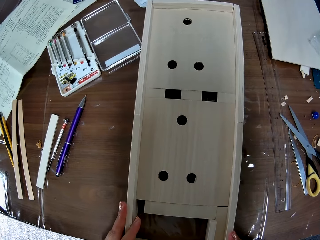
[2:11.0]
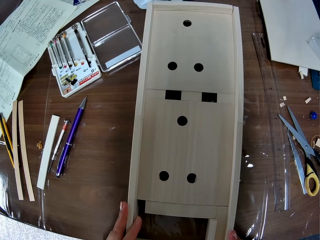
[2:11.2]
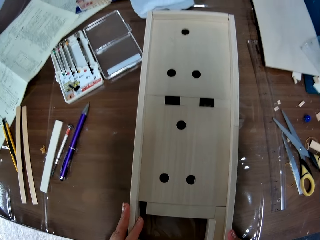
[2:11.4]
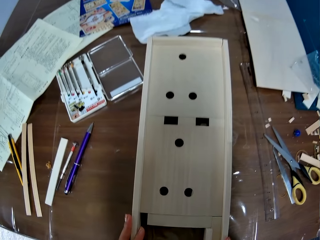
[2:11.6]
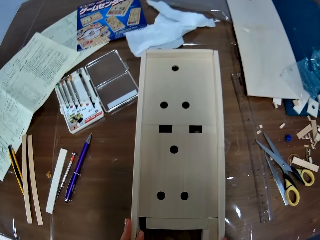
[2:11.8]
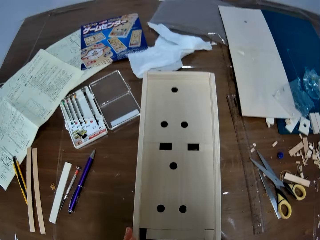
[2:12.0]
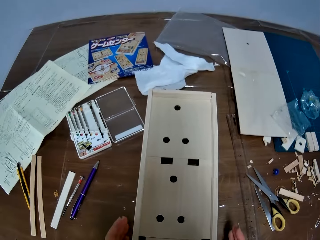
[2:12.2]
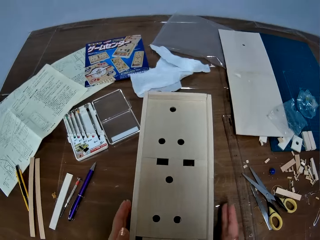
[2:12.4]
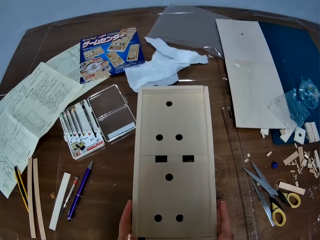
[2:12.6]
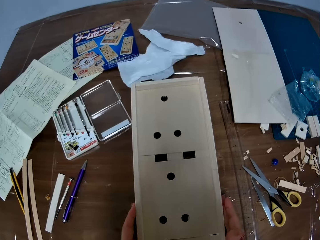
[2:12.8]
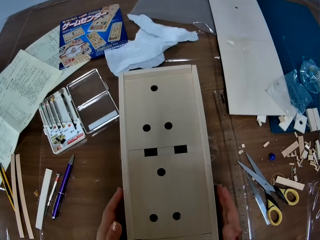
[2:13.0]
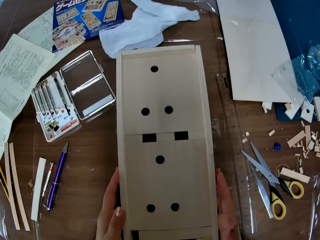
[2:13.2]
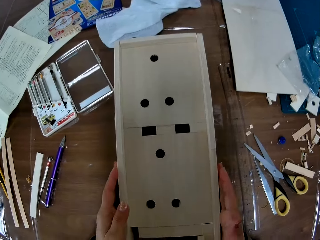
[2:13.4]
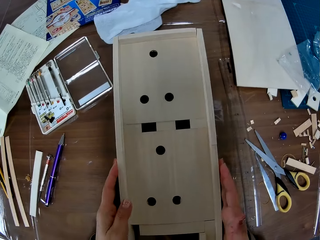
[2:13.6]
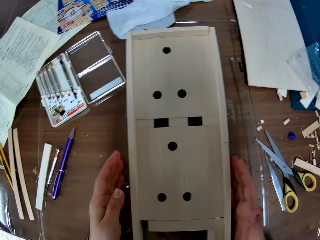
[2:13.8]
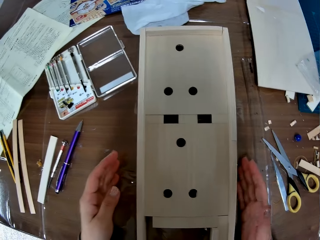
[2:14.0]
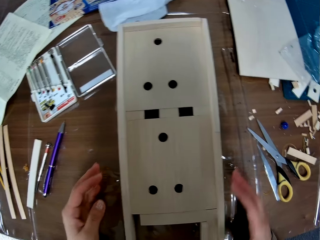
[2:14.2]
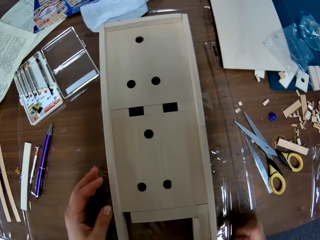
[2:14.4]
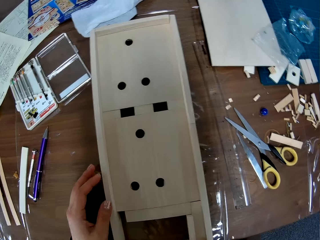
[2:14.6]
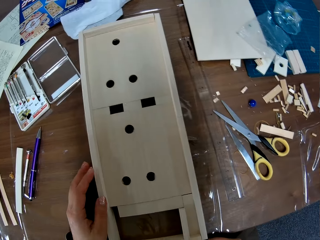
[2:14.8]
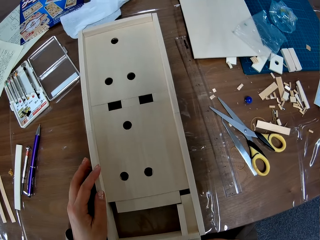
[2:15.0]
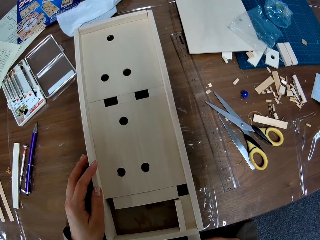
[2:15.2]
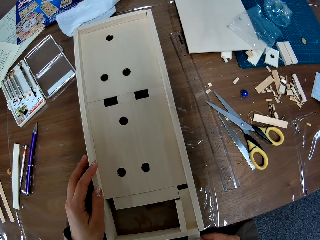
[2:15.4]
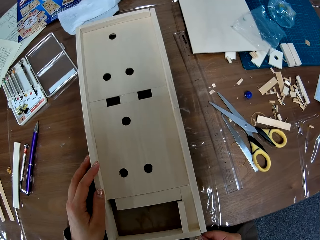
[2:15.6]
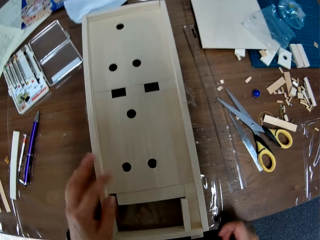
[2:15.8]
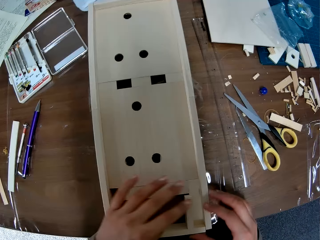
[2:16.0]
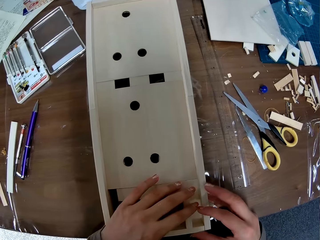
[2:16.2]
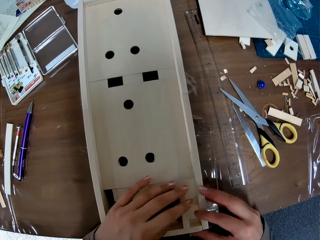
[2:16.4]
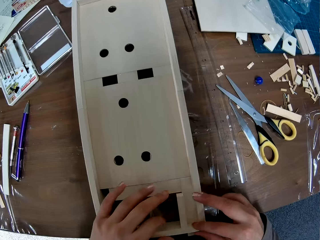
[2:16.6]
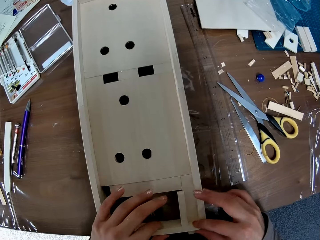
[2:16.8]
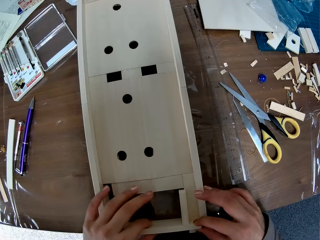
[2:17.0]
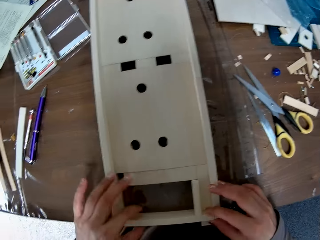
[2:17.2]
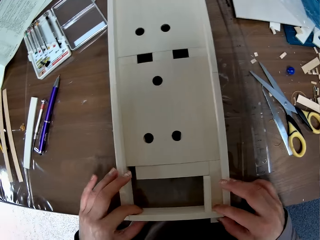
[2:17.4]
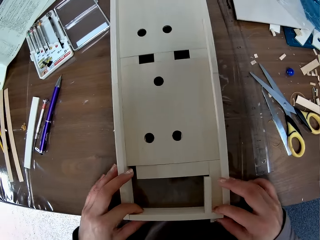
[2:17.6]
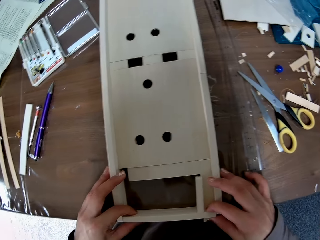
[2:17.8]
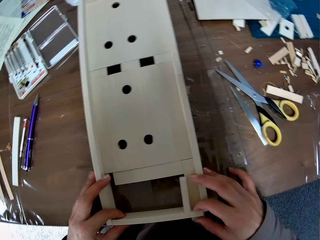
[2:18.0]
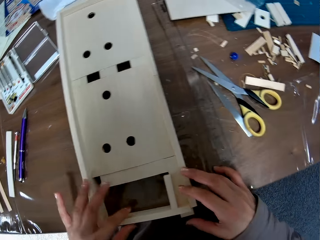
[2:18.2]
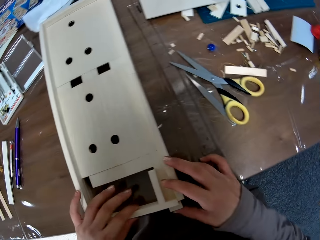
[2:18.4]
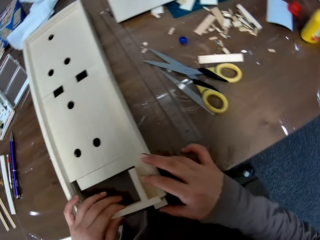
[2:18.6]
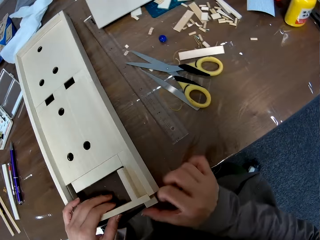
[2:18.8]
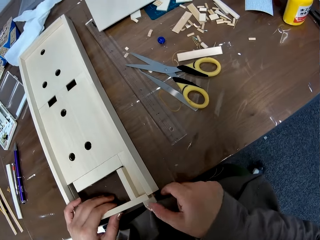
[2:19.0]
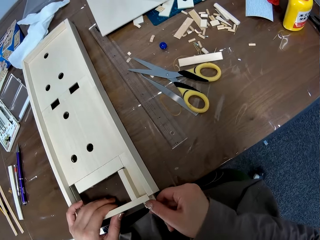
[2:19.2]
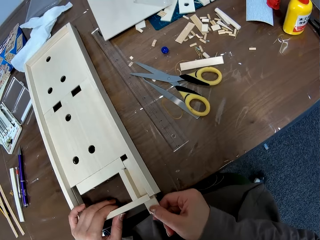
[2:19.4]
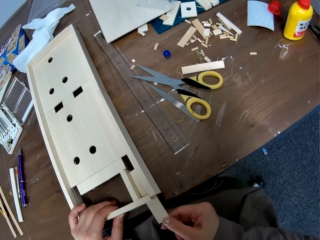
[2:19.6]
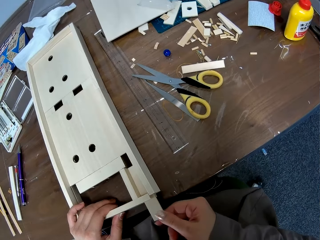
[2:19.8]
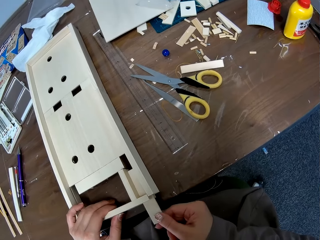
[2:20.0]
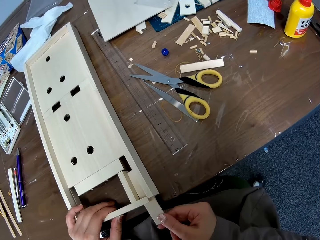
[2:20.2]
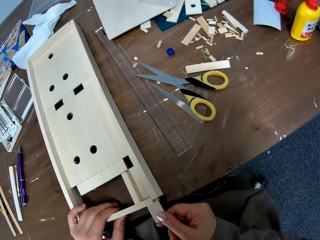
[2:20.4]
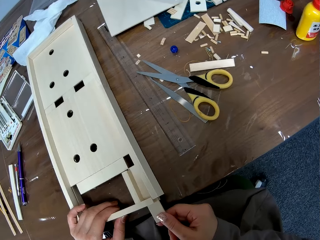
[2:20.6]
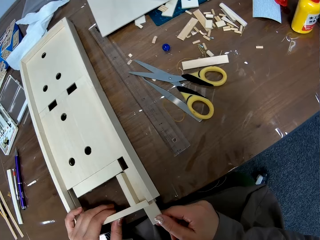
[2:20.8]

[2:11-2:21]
The camera wearer pulls out a part of the woodwork and pushes in the part of the woodwork. They adjust another part of the woodwork. They pull out the part of the woodwork.

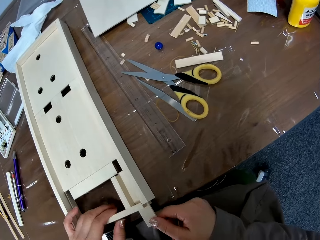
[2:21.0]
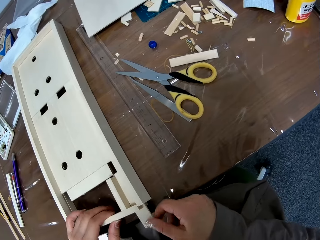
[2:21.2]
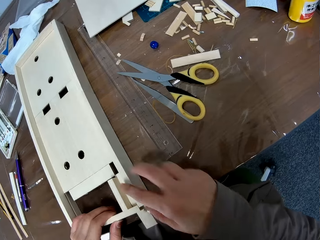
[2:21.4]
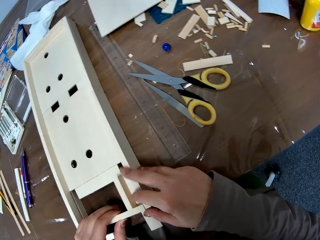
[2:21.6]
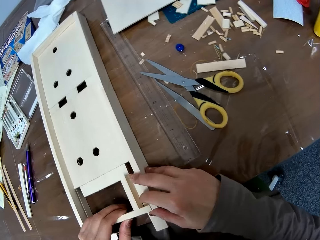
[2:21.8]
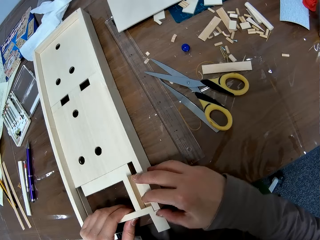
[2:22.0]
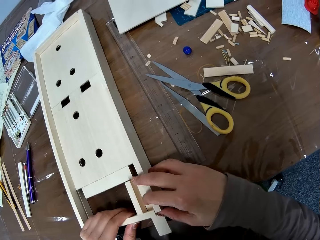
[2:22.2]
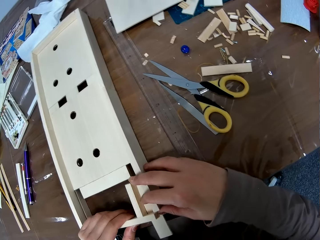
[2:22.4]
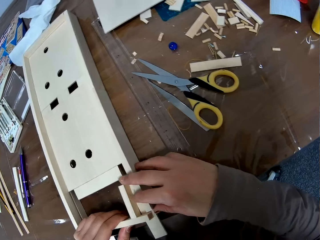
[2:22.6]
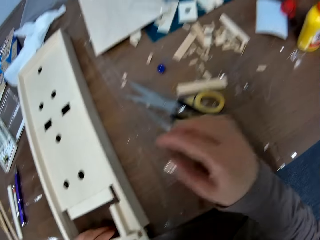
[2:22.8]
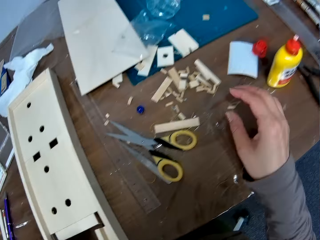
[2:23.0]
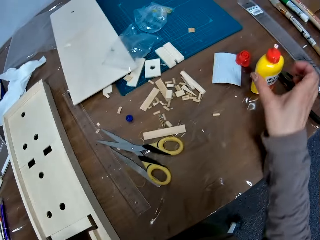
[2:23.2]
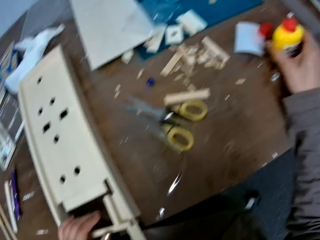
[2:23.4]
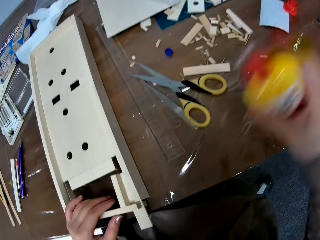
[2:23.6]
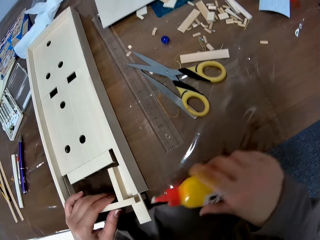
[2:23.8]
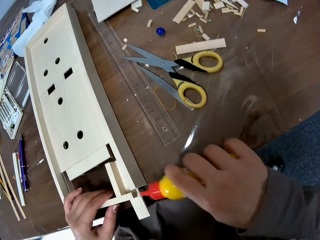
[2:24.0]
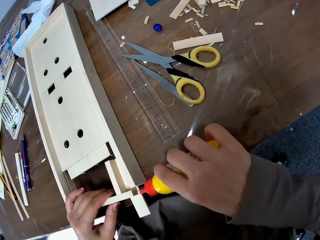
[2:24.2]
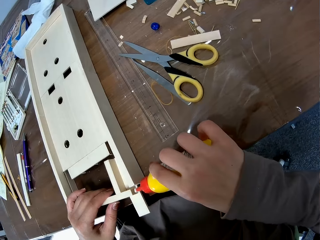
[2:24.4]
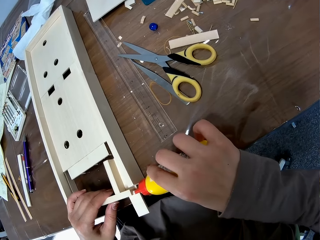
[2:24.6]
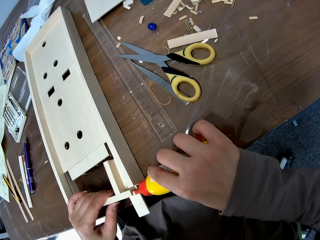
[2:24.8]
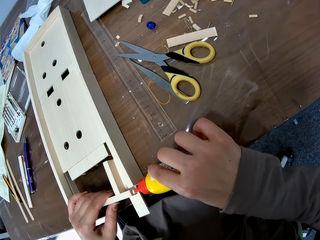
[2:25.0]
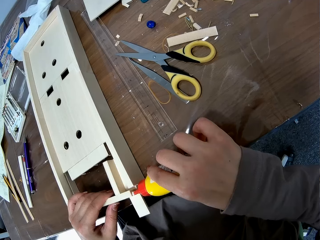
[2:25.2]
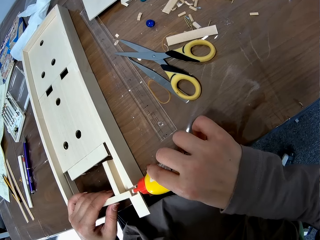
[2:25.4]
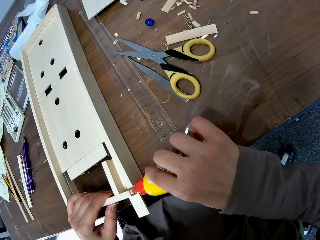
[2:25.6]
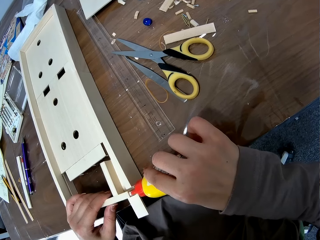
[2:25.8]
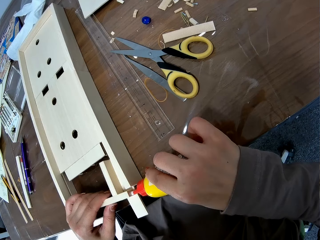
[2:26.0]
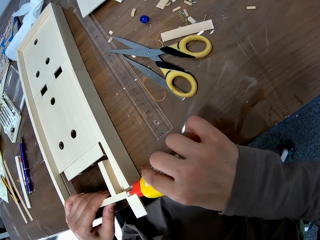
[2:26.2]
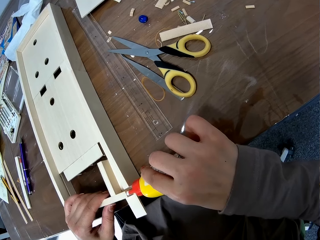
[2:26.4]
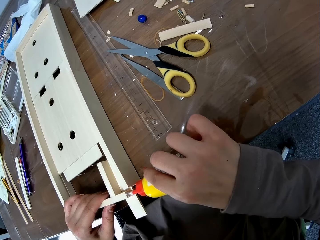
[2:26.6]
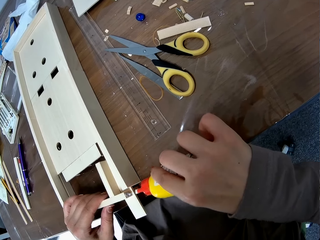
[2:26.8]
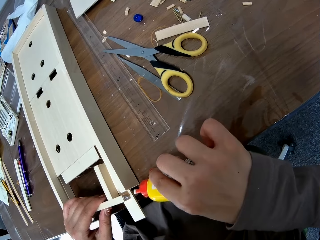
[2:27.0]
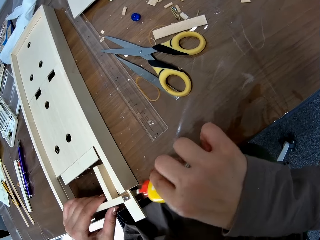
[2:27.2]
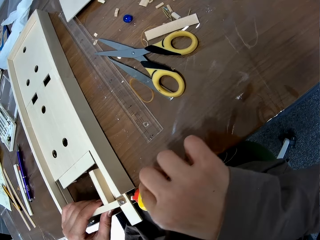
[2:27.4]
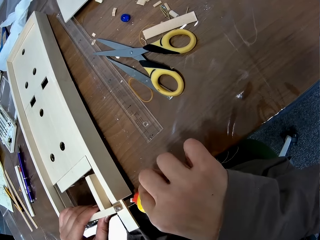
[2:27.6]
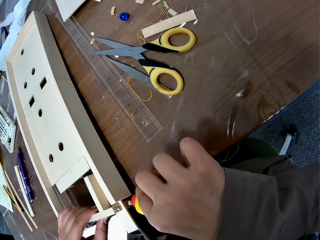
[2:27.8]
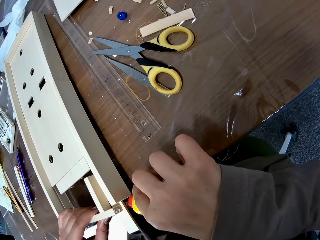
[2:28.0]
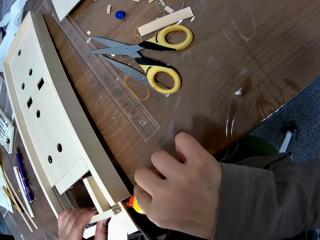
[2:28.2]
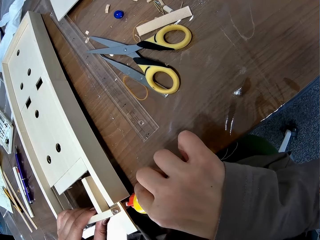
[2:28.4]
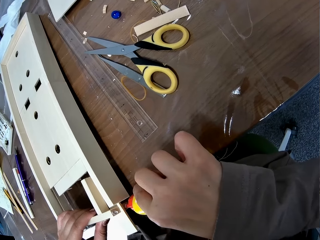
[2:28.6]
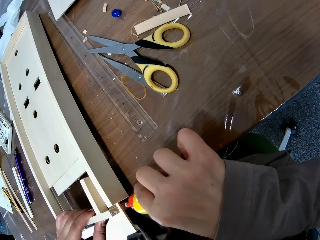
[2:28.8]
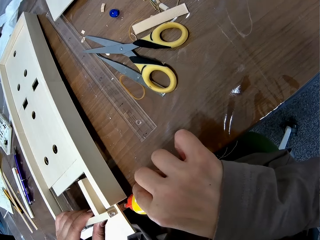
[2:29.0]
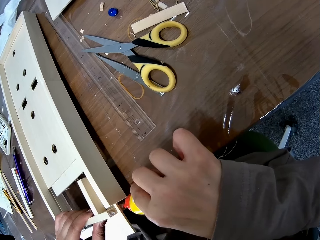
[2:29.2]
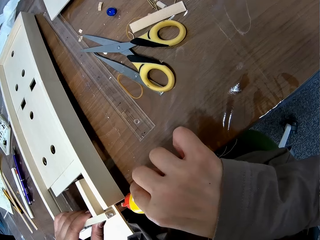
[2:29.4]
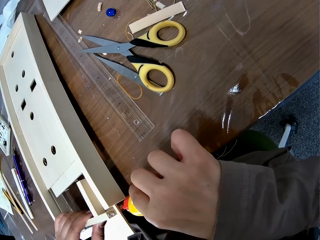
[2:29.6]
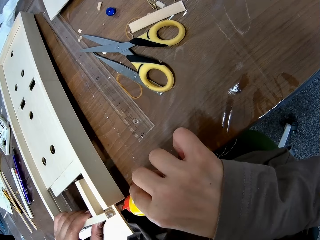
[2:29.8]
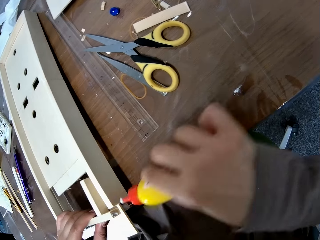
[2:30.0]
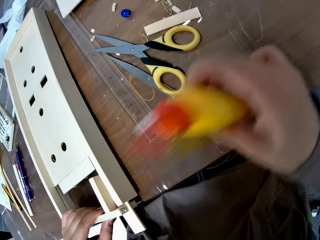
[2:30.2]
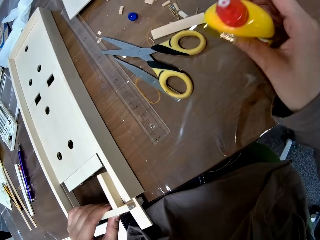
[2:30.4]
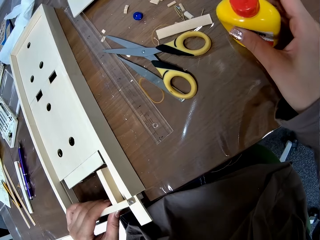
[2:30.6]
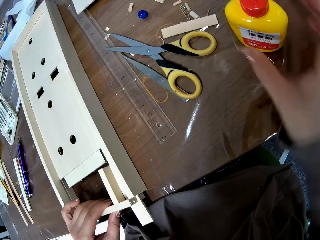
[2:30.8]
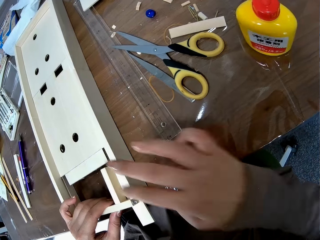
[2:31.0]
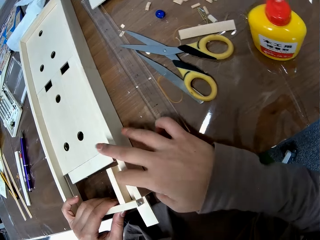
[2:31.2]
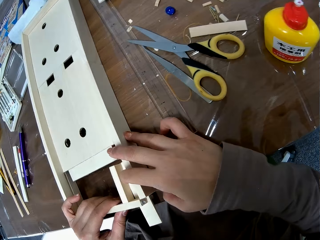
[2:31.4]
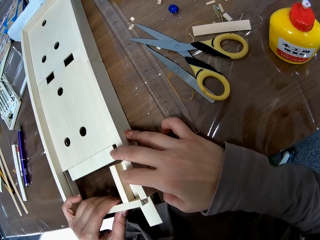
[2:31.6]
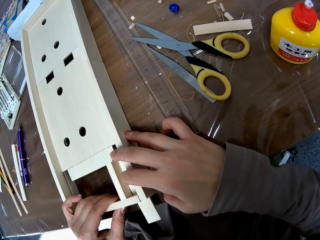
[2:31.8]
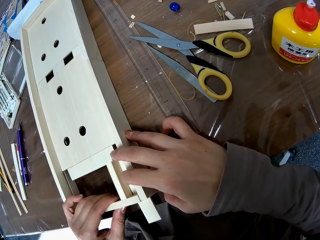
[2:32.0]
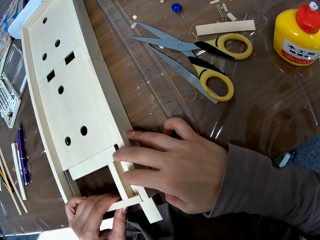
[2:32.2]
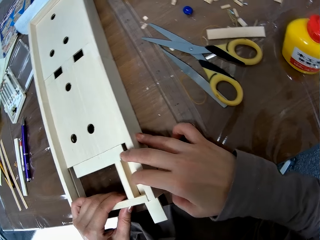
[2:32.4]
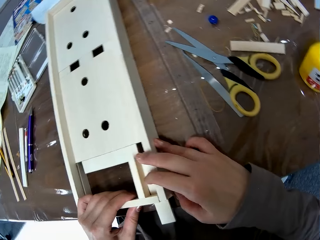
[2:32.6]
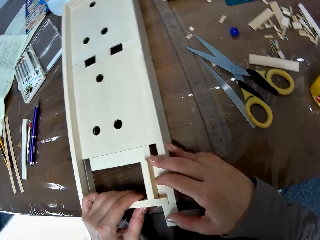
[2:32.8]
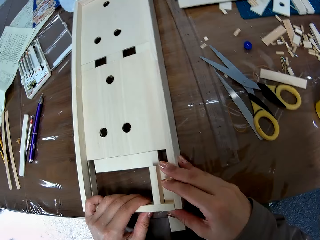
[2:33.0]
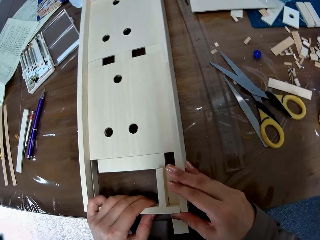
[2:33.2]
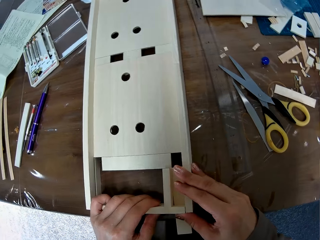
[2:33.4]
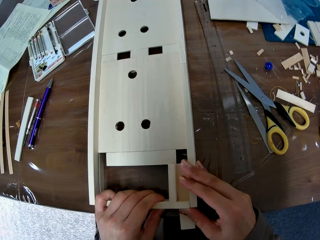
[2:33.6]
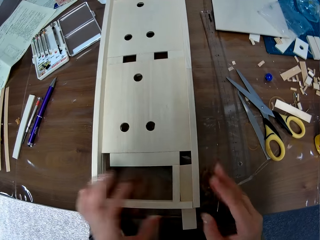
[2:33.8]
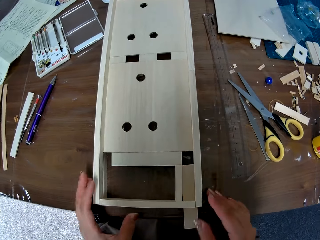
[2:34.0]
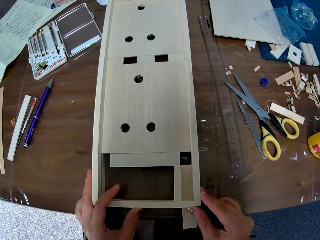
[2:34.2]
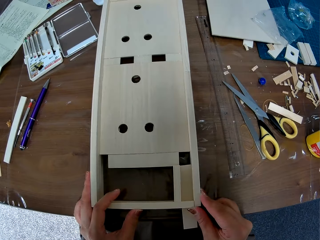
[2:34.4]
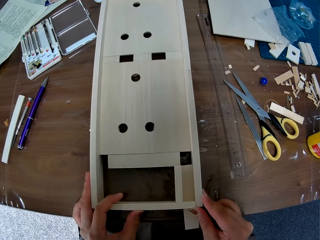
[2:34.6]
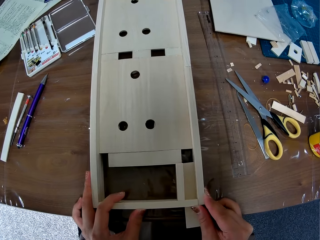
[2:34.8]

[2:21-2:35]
The camera wearer adjusts the other part of the woodwork. She picks the pack of glue from the table with her right hand. She applies glue to the other part of the woodwork. She drops the pack of glue on the table. She reattaches the other part of the woodwork to the woodwork.
